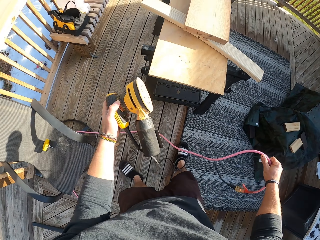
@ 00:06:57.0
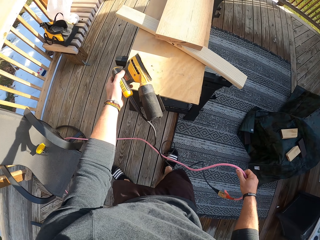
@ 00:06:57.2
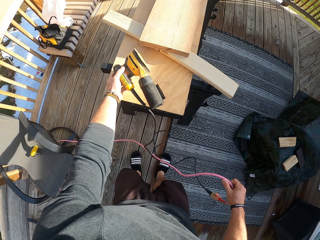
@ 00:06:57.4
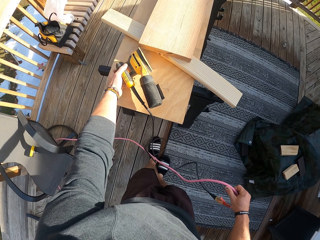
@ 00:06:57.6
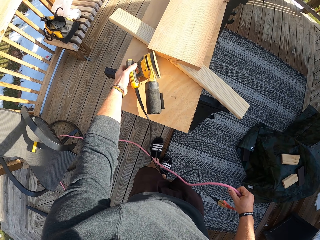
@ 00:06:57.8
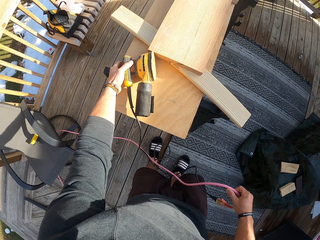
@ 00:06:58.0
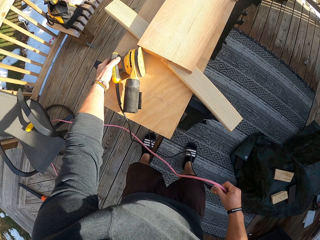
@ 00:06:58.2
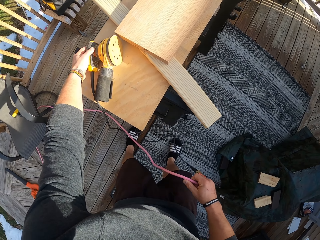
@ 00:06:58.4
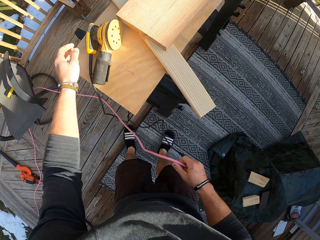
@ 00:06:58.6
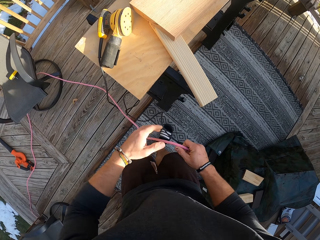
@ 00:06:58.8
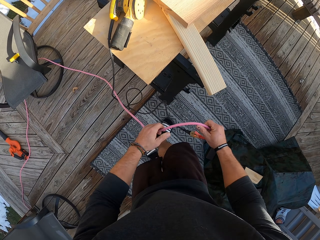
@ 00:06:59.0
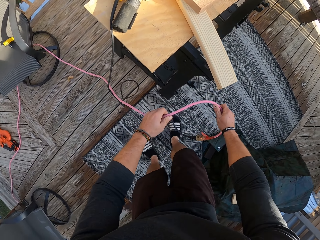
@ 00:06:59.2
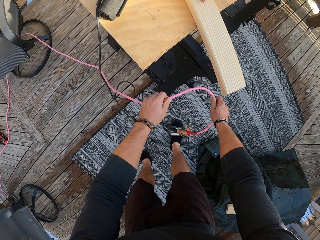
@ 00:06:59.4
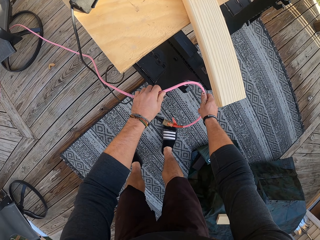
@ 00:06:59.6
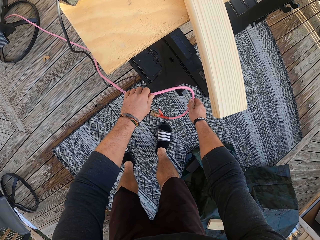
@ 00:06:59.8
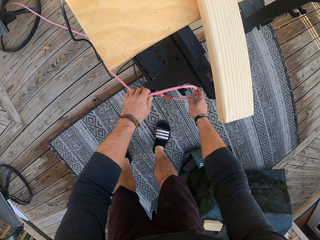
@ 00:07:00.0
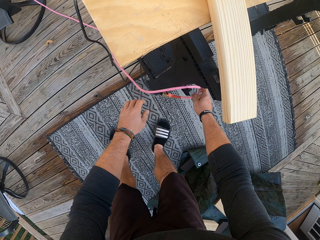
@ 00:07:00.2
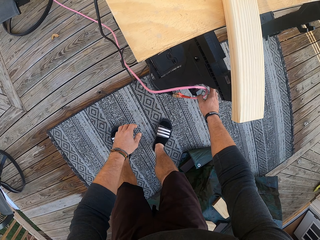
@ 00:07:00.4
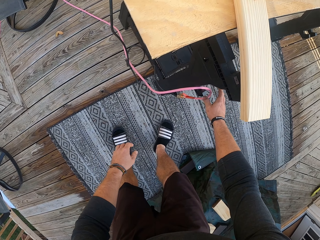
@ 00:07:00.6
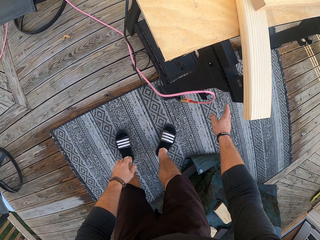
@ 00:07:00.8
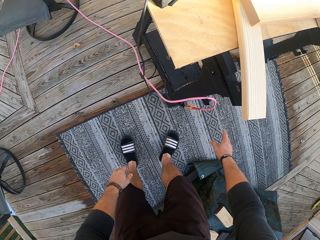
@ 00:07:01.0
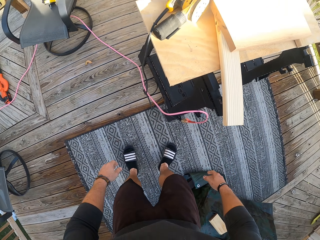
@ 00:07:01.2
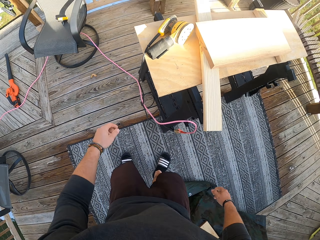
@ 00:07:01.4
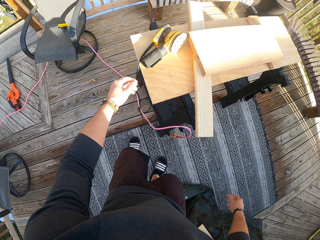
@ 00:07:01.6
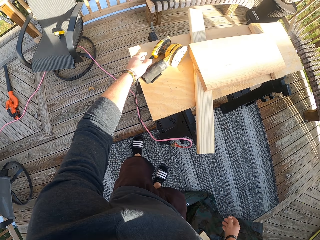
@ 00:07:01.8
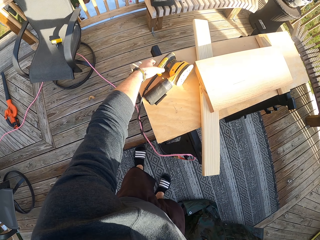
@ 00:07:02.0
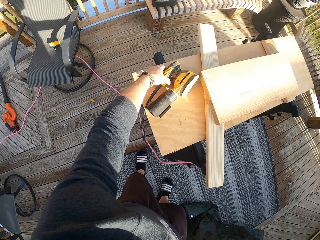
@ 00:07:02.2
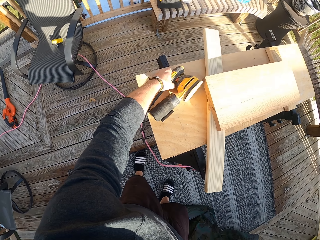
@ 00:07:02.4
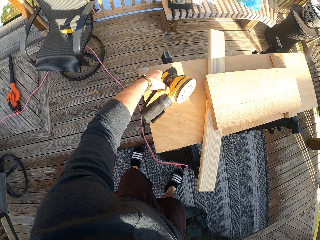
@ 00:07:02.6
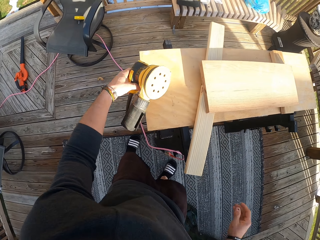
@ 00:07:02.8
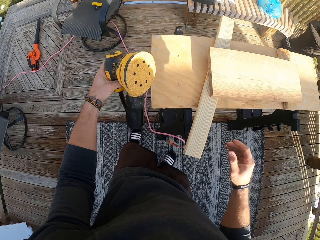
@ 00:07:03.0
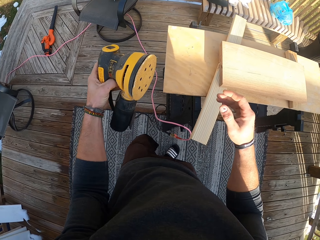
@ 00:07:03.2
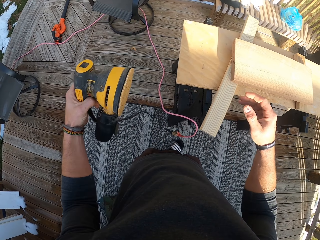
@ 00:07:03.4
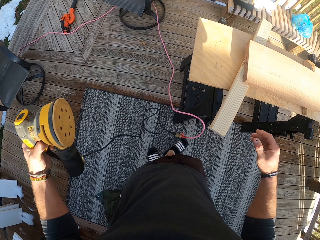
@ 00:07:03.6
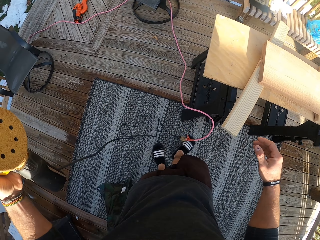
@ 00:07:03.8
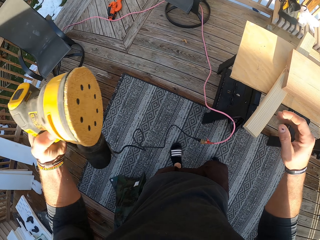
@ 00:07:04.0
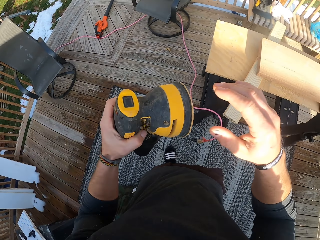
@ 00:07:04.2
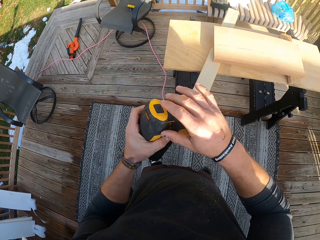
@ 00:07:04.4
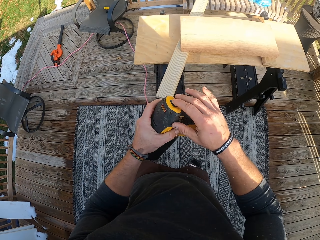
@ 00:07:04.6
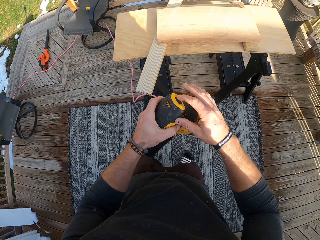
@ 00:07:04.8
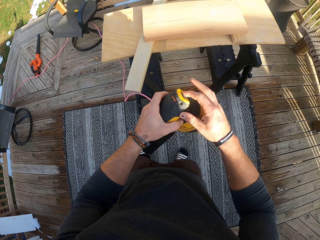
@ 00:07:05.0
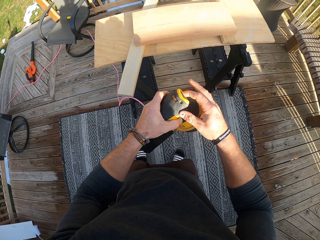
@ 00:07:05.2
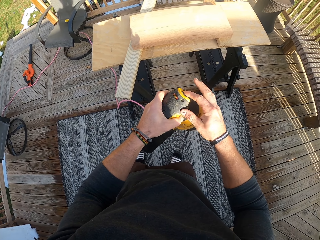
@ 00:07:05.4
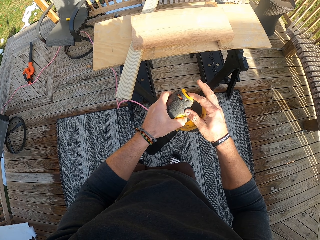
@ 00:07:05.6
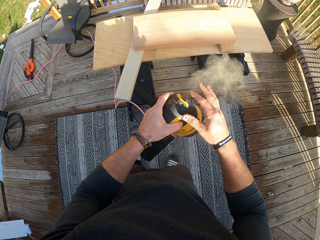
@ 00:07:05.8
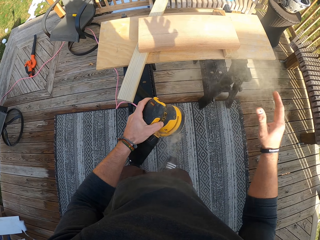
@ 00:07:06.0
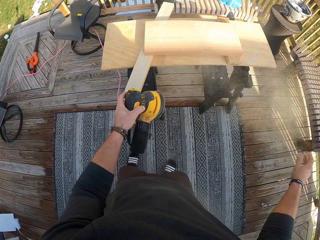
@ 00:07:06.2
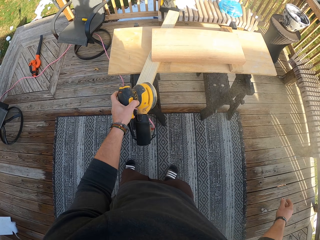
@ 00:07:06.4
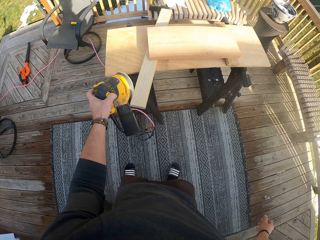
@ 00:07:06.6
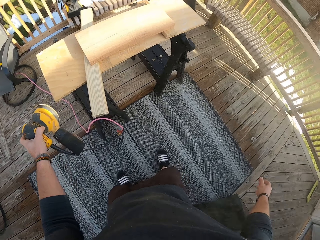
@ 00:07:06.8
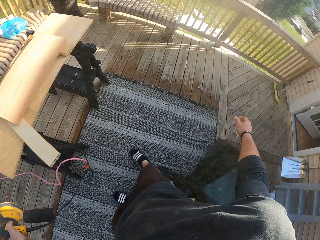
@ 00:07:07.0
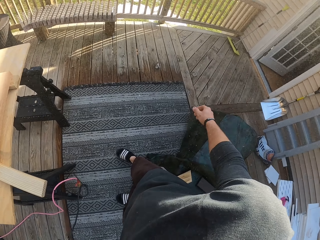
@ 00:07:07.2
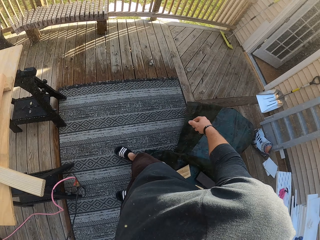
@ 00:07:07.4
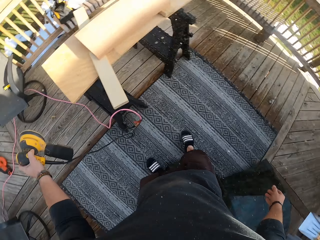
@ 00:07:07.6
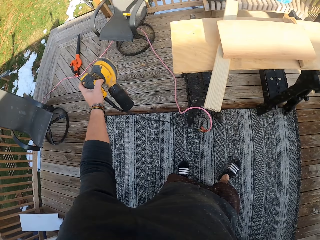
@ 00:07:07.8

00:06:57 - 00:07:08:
The camera wearer keeps the sander on the table with his left hand. He places the wires on the leg of the table with his hands. He takes the sander on the table with his left hand. He presses a button on the sander with his right hand. He starts the sander.

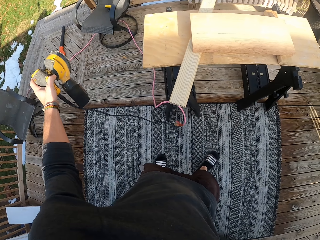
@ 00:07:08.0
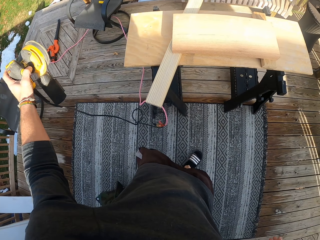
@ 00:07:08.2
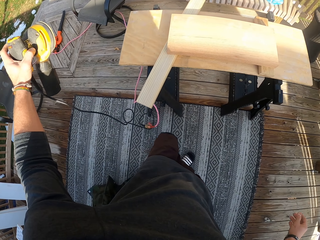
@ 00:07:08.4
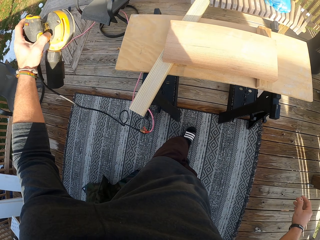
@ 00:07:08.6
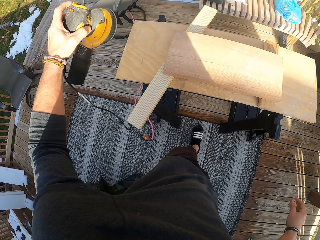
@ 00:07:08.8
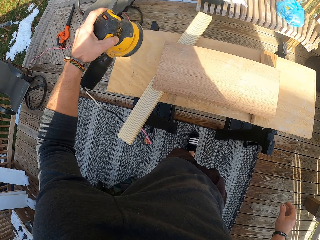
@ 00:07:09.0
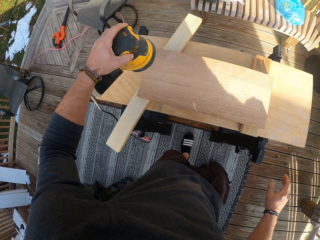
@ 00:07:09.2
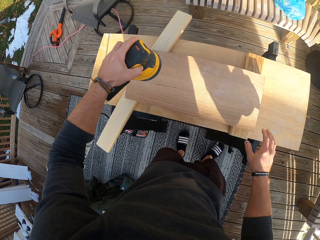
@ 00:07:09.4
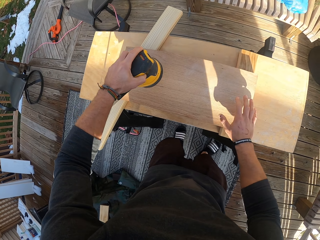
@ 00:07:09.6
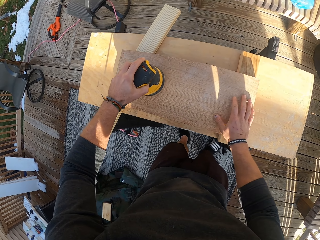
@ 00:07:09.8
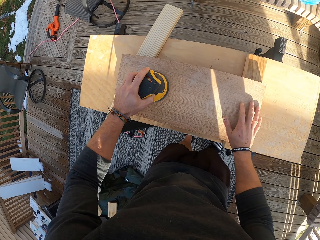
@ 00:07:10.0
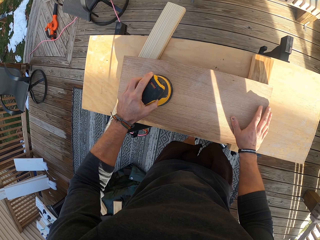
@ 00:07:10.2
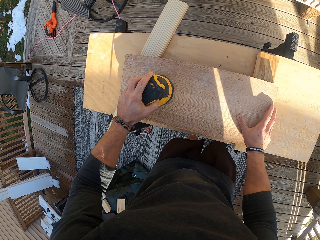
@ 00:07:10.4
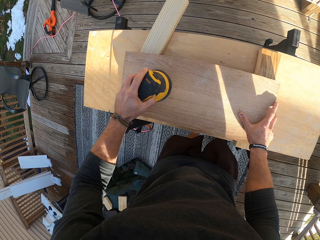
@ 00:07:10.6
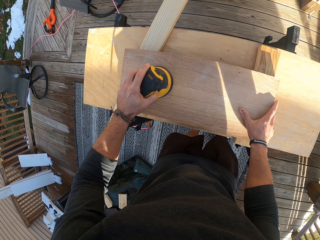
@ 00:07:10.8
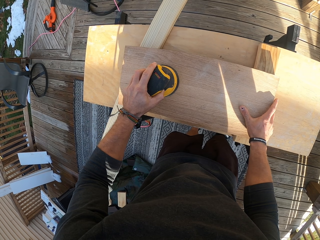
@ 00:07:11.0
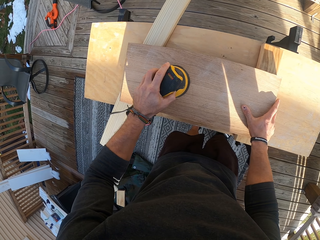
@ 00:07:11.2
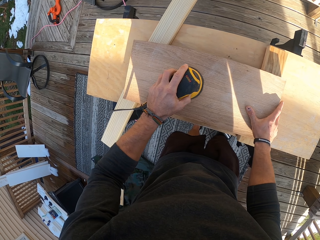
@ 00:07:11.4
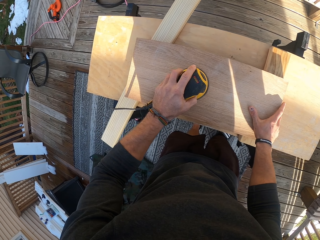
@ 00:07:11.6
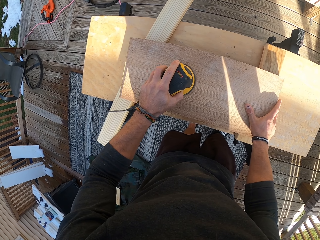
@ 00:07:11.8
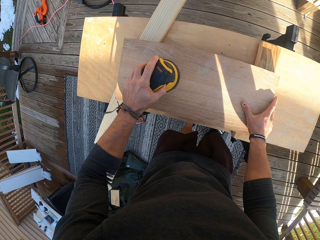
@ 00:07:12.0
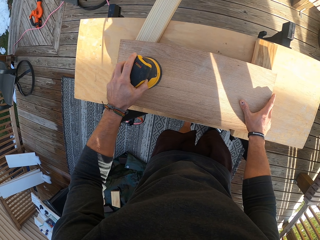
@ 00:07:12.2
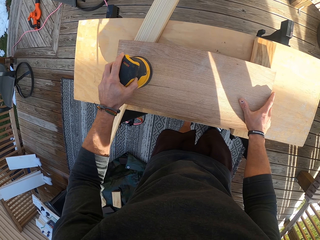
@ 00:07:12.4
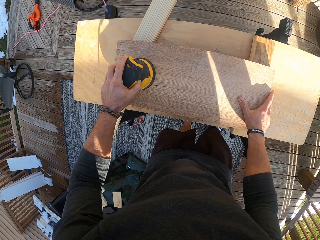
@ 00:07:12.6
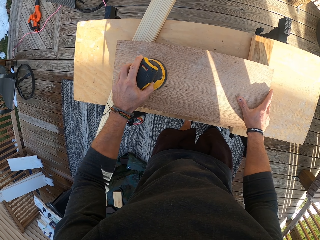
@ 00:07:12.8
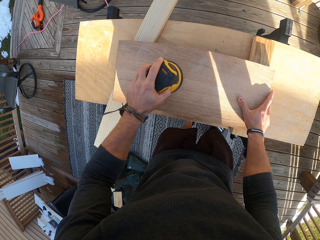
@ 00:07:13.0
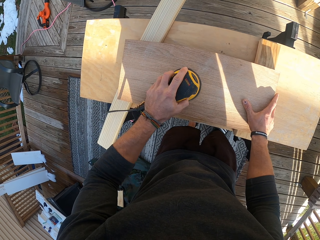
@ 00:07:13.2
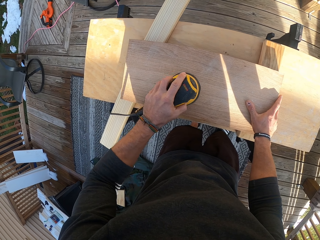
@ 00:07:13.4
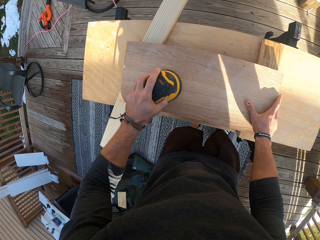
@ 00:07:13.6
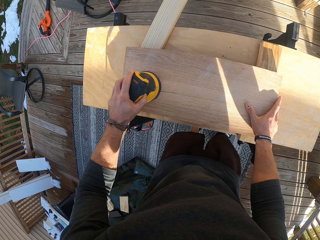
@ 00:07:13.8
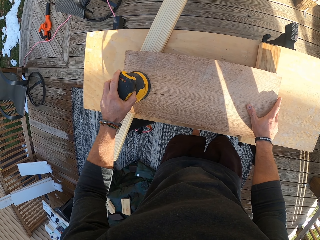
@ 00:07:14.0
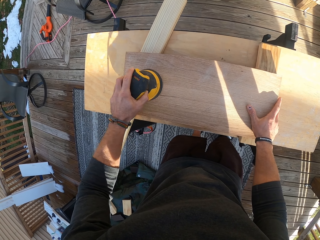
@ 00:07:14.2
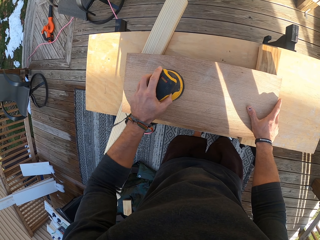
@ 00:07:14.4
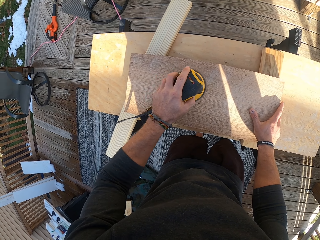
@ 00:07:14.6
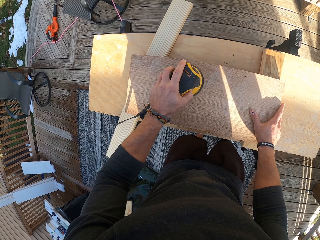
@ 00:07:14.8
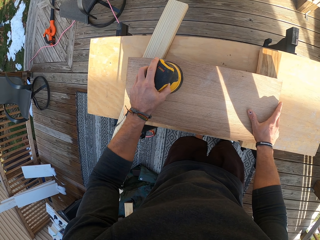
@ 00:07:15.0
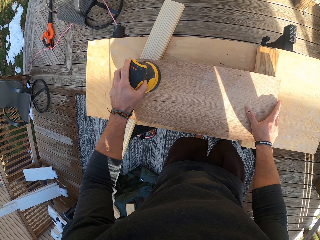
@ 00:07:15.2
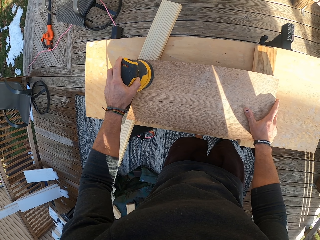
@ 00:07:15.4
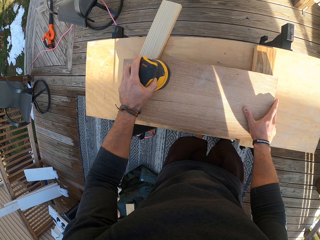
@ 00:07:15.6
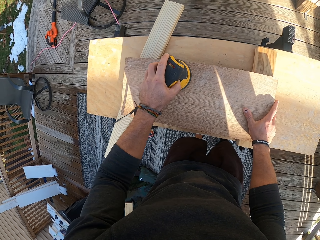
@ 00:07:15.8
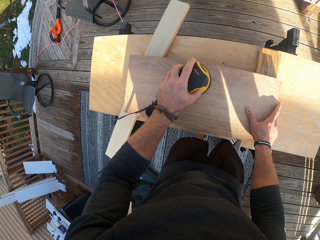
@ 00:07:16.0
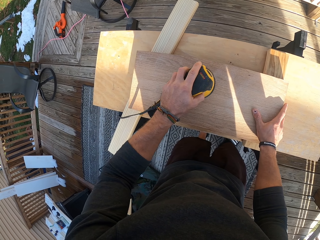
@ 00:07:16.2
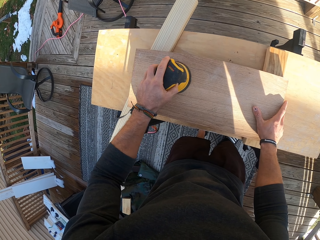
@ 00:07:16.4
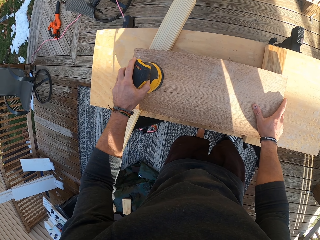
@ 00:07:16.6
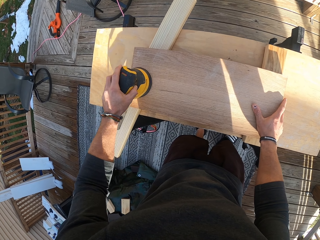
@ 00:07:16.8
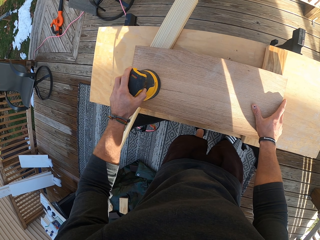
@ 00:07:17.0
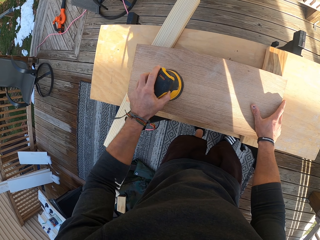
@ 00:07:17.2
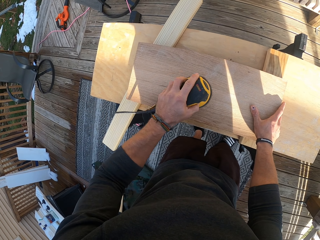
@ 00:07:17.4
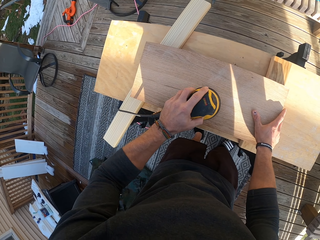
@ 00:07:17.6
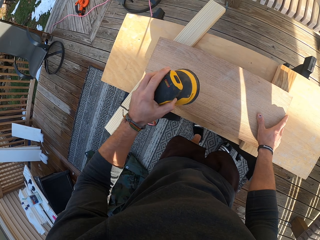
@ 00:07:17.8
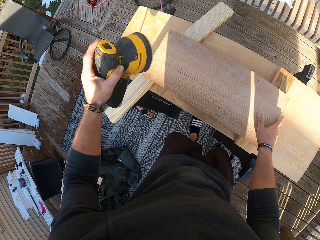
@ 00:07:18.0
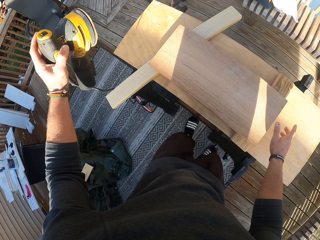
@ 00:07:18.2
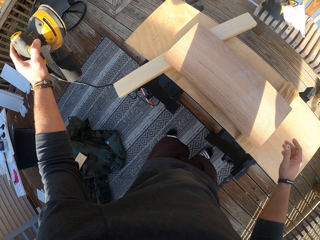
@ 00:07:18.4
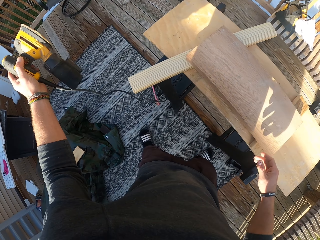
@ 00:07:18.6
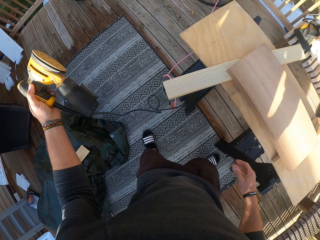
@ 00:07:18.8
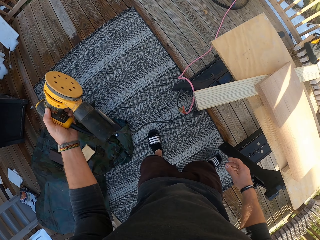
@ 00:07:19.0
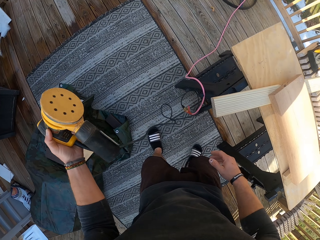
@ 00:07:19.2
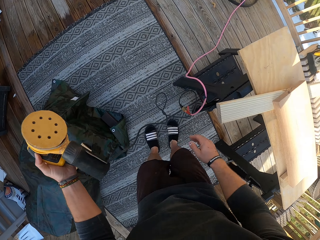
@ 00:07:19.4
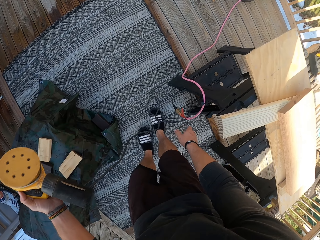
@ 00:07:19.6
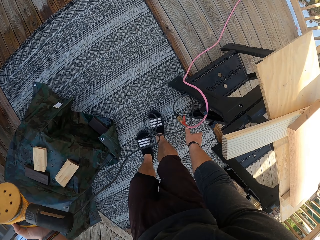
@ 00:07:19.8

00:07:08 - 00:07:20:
The camera wearer sands the plank on the table with his left hand. He lifts the sander from the plank with his left hand. He stops smoothening the wood.
